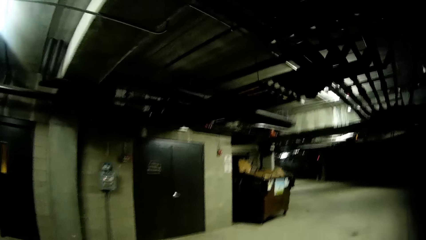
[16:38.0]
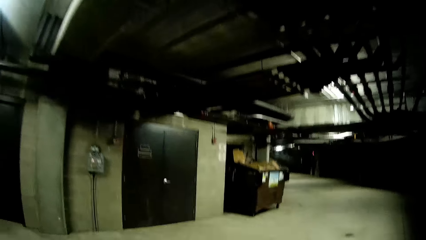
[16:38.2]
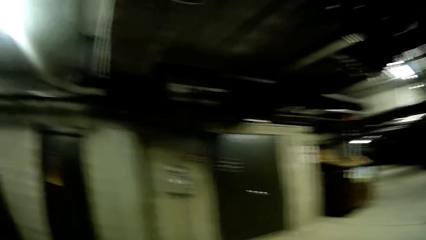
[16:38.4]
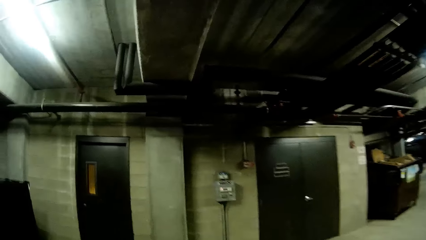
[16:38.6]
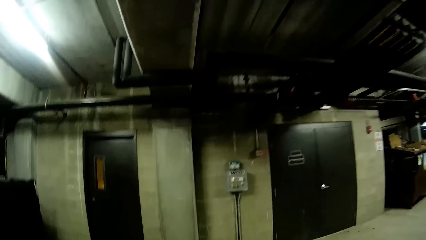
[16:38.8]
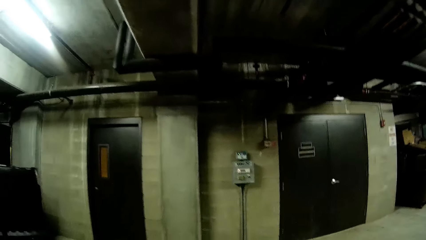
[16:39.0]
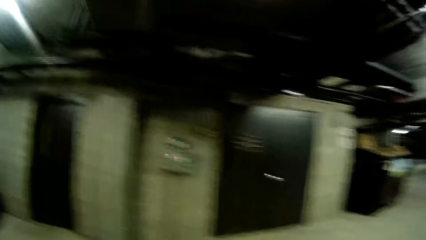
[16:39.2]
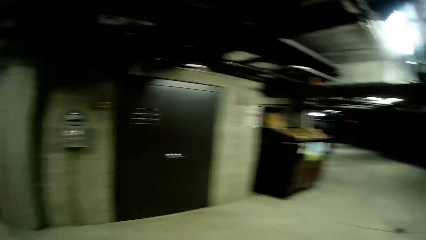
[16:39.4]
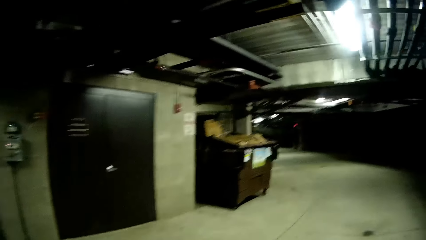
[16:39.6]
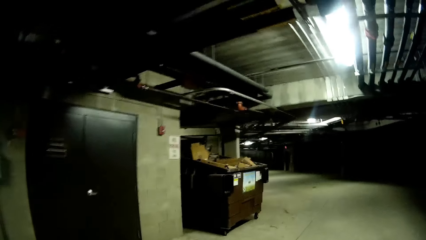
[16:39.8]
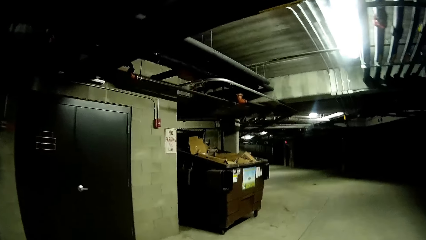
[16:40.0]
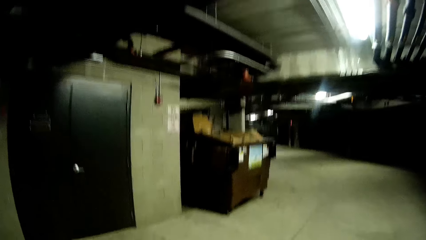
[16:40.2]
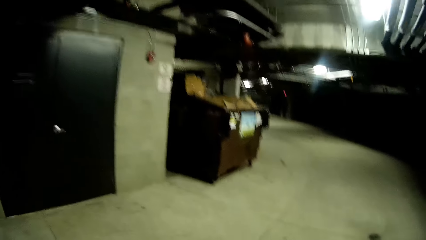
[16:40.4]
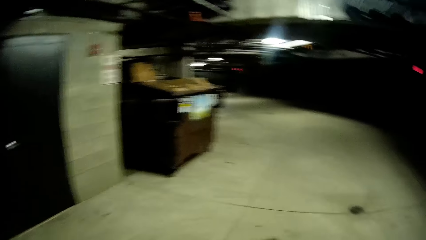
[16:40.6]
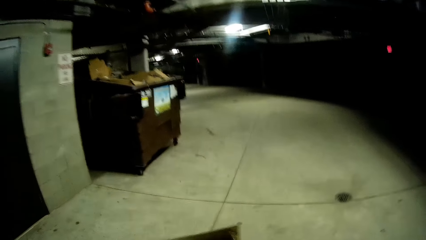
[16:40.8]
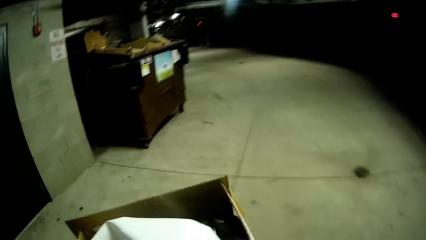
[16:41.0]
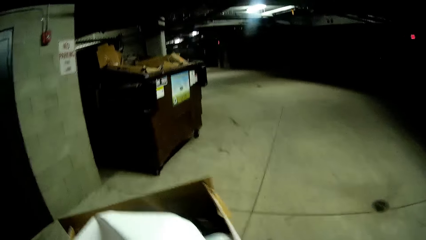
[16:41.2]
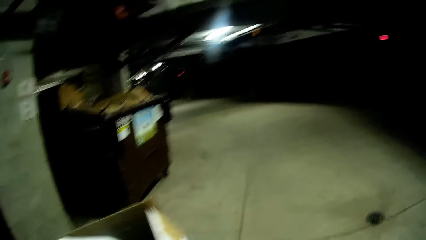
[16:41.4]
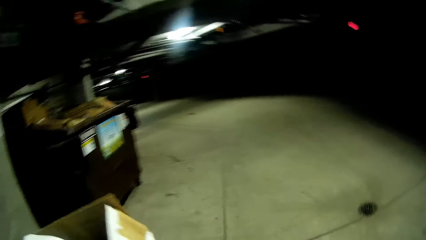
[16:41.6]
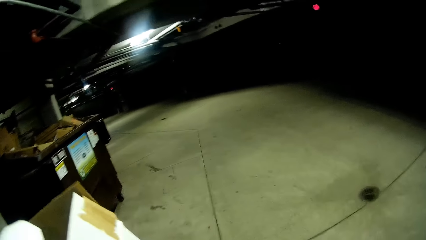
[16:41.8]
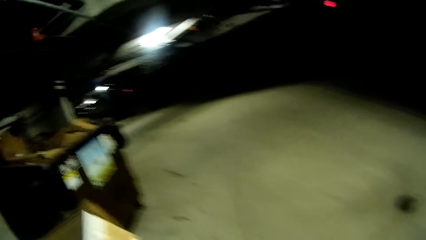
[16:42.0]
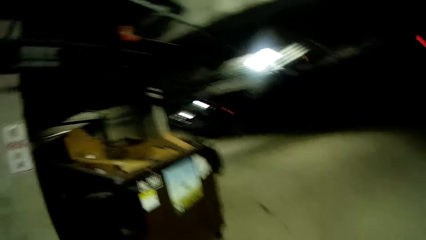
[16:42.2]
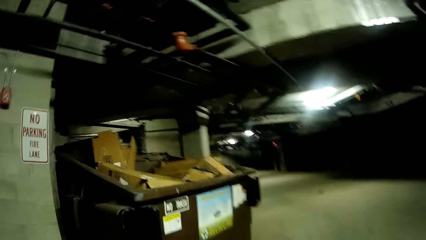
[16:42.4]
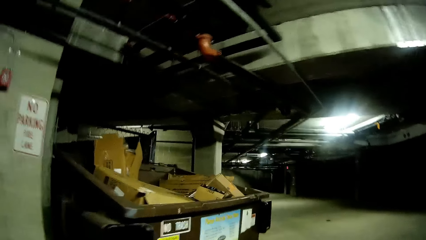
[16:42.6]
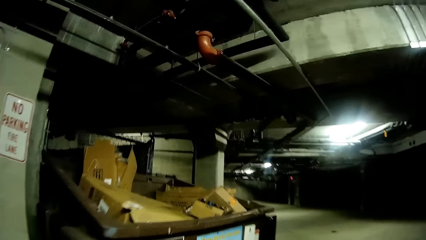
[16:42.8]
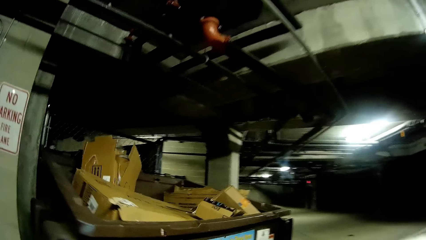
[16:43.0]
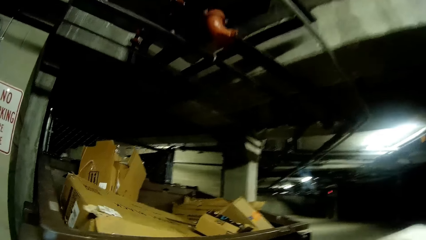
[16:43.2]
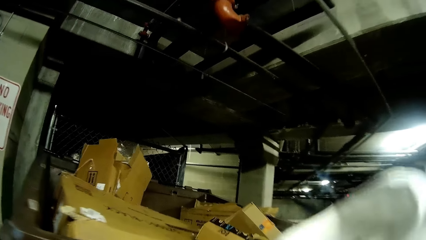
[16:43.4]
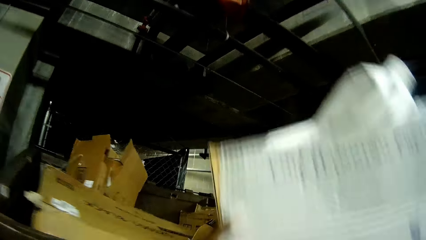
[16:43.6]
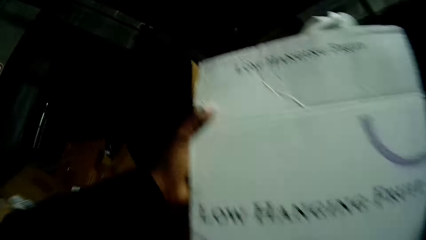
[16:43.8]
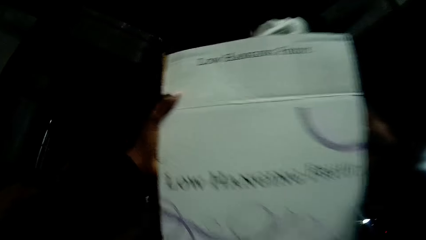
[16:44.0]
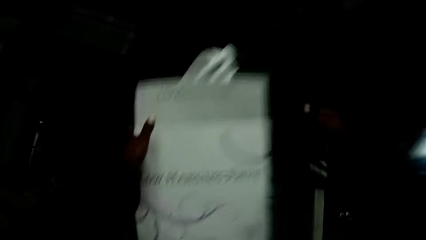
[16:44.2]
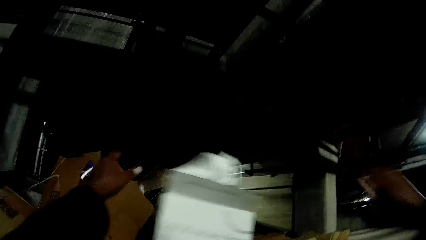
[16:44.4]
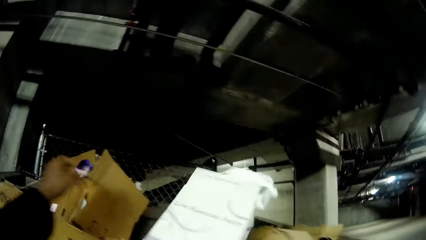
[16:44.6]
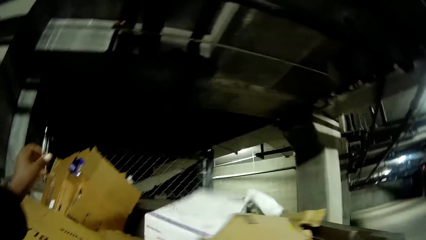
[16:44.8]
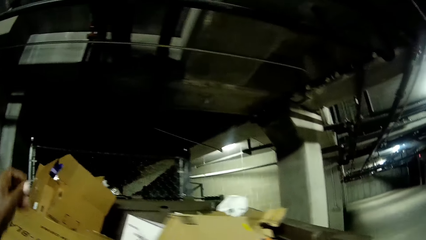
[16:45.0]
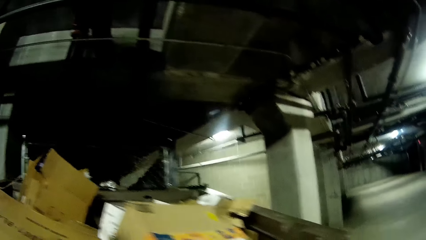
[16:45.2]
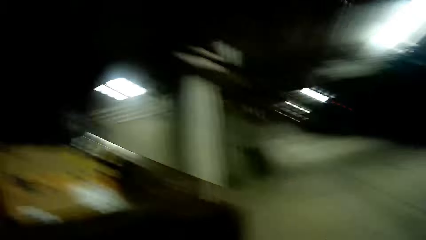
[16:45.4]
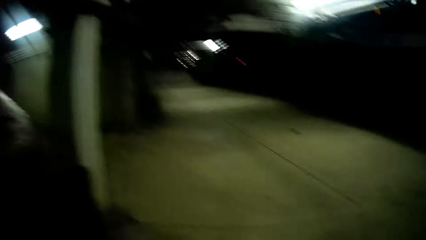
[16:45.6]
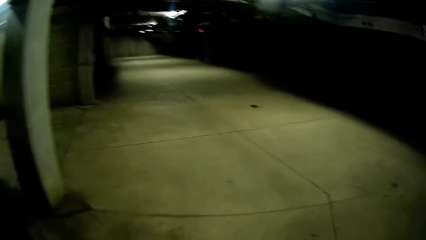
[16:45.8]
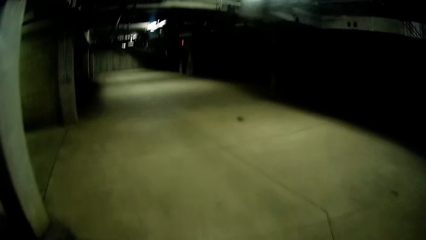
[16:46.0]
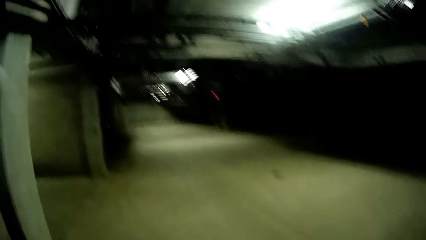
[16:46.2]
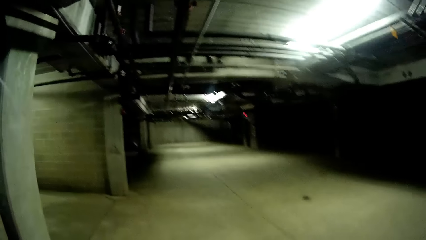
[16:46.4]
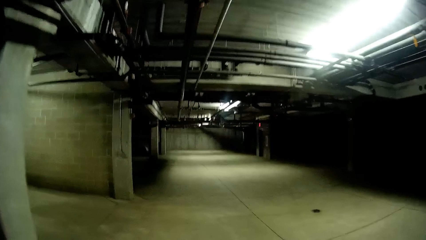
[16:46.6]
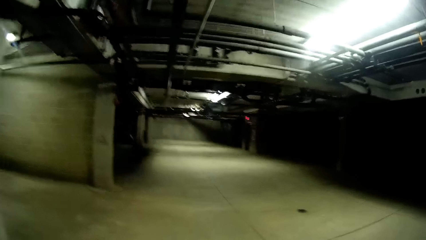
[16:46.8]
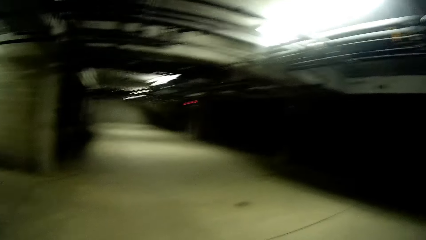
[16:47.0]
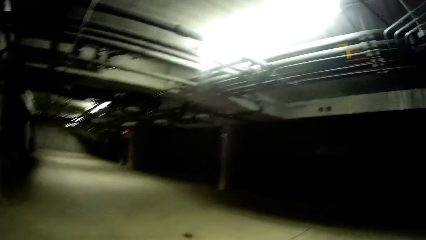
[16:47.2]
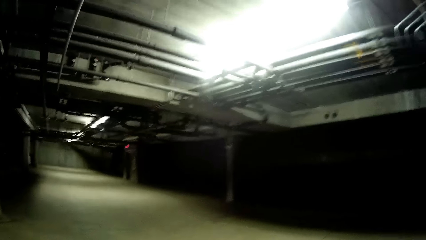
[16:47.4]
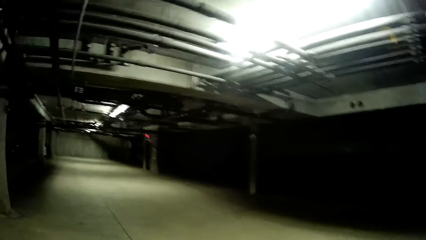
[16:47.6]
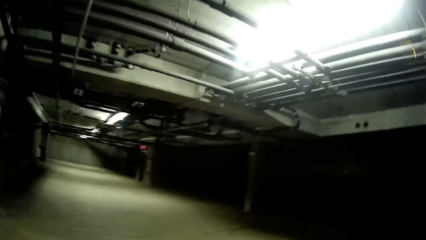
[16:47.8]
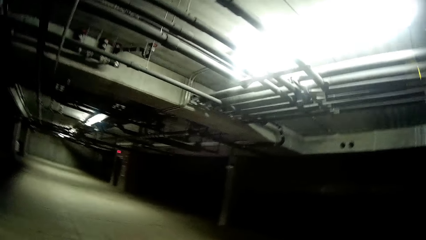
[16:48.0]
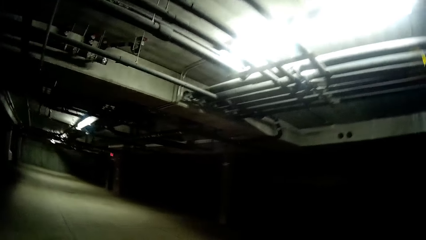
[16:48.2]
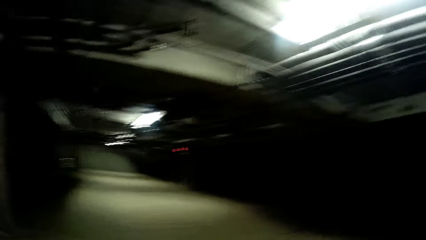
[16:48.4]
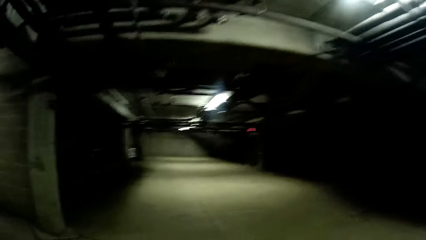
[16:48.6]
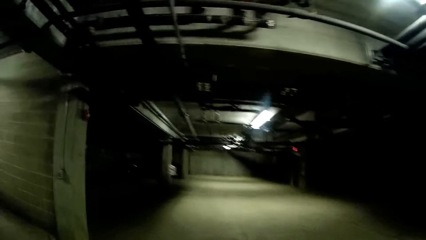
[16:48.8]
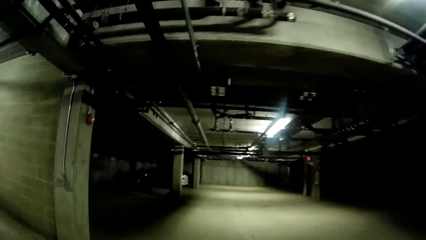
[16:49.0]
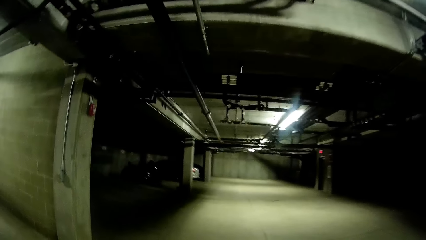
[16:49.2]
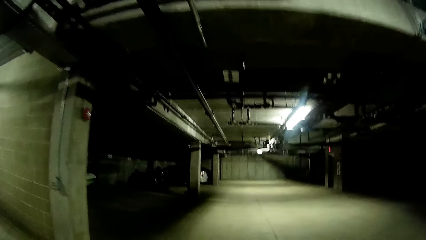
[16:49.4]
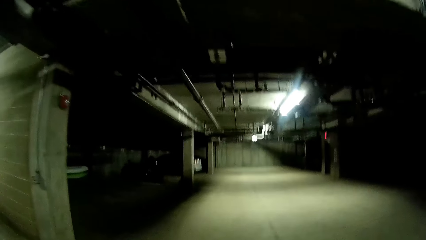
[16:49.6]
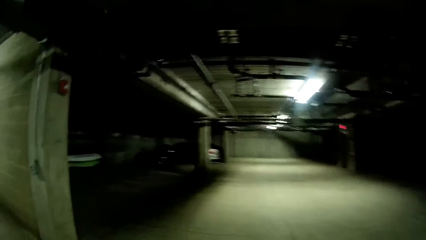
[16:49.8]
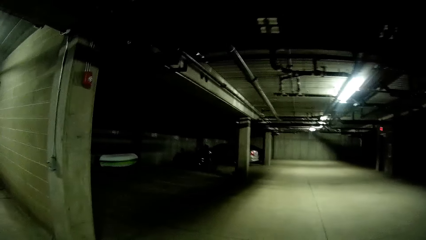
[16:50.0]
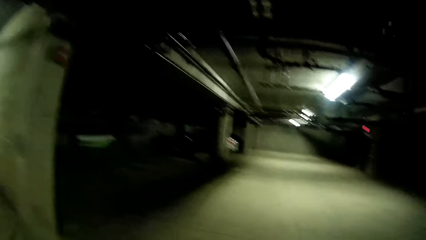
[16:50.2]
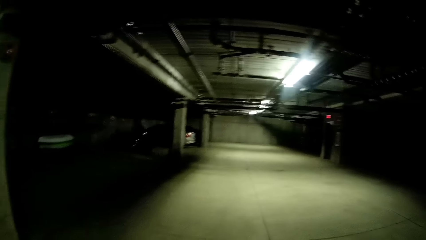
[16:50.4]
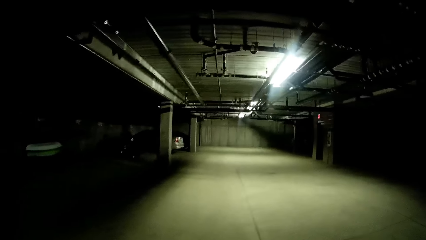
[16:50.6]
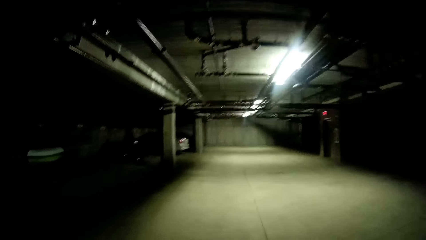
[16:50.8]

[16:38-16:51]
The camera wearer dumps the carton inside a trash can with both hands. She walks in the parking lot.

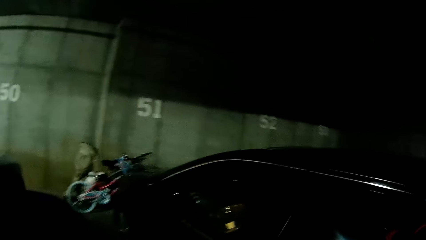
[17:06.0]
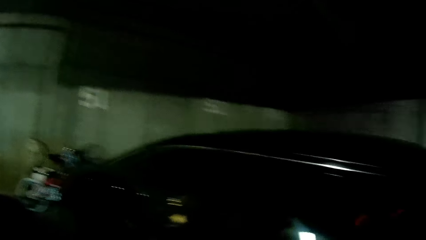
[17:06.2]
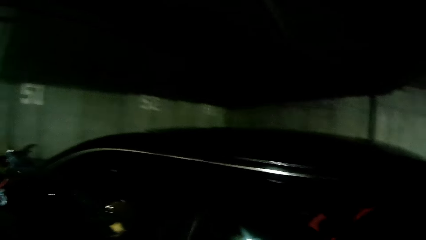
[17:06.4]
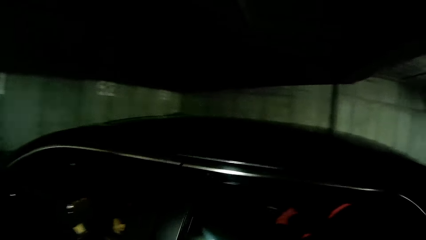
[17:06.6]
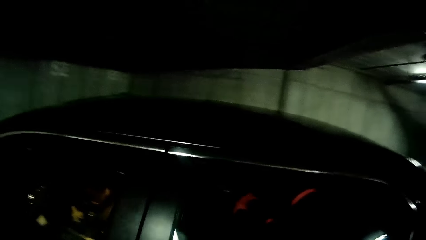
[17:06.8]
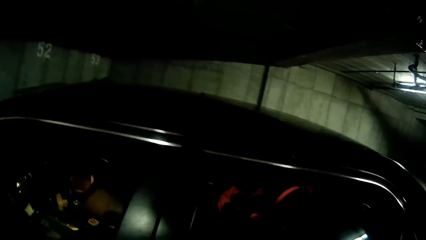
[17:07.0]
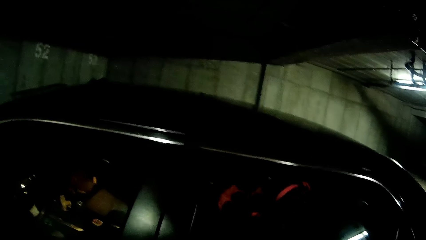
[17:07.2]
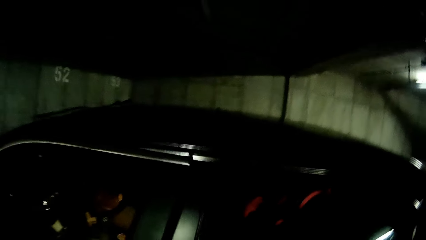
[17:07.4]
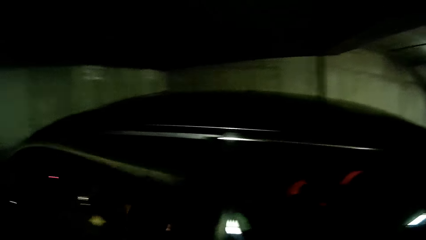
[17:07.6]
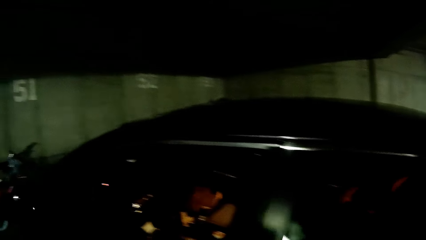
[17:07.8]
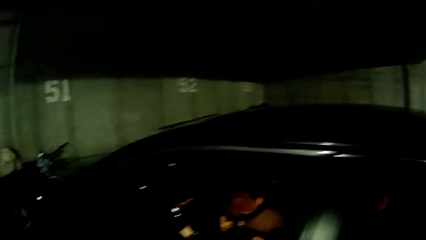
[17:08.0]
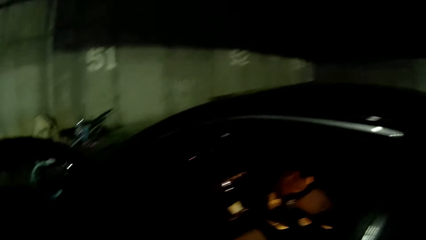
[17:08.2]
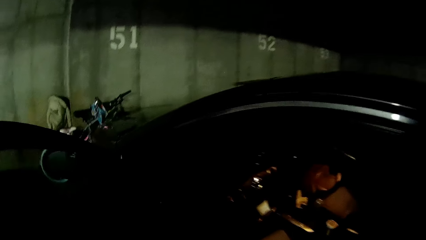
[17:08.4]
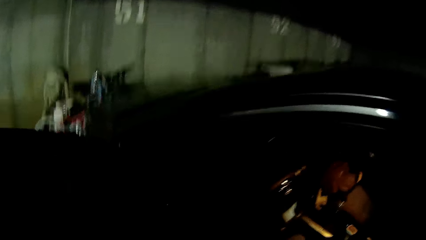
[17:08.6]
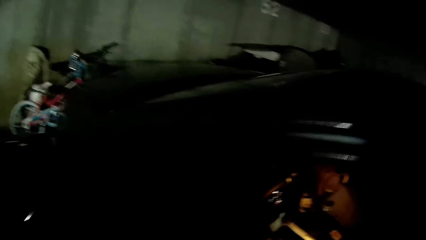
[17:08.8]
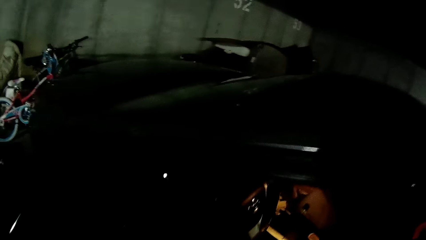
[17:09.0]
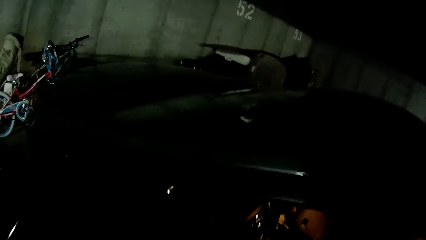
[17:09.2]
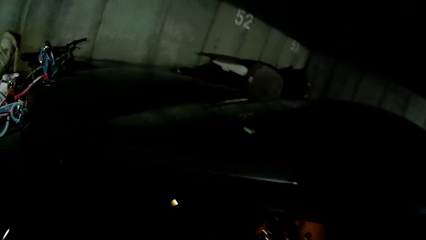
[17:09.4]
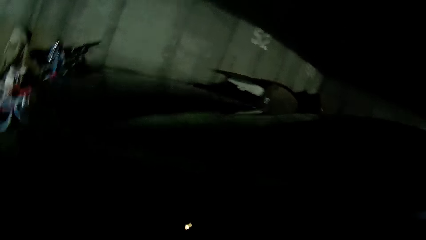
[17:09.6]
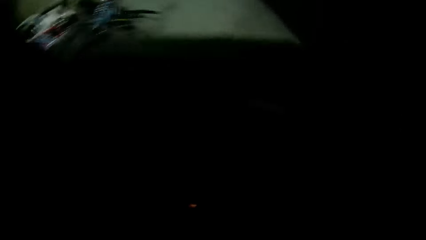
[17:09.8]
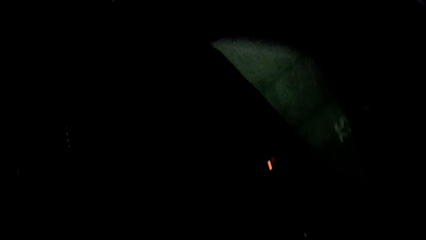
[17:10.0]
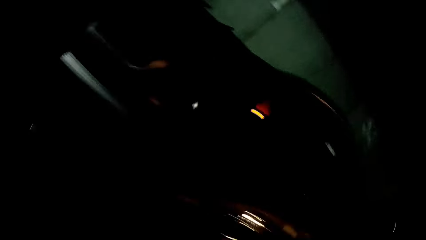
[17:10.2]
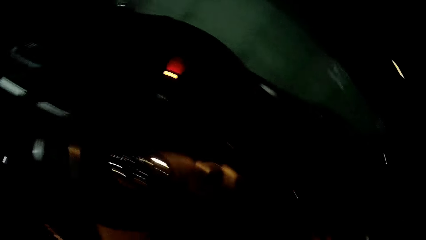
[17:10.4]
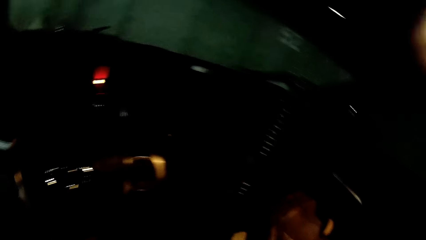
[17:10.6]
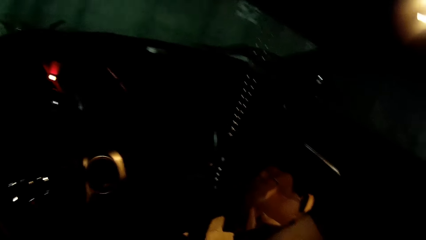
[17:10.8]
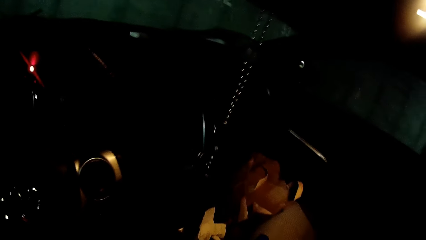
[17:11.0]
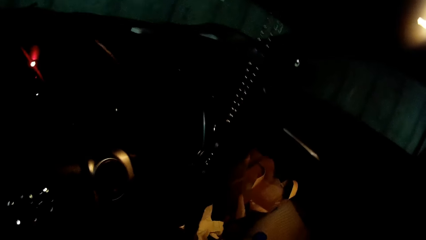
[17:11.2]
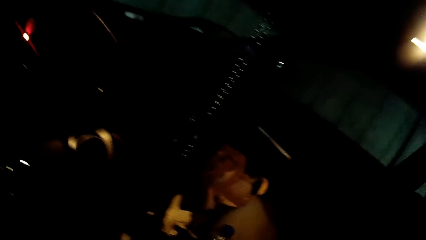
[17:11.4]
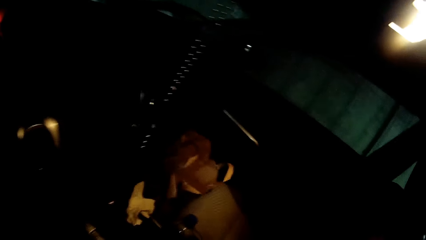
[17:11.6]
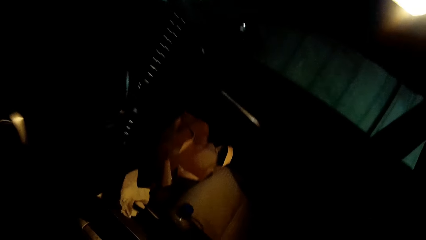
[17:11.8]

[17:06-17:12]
The camera wearer opens a black car door with her left hand. She enters the black car.
